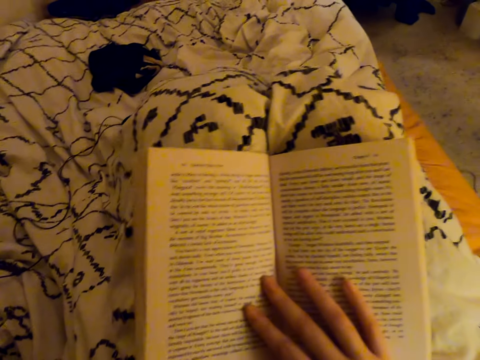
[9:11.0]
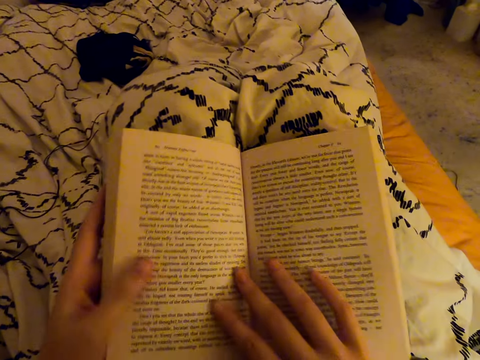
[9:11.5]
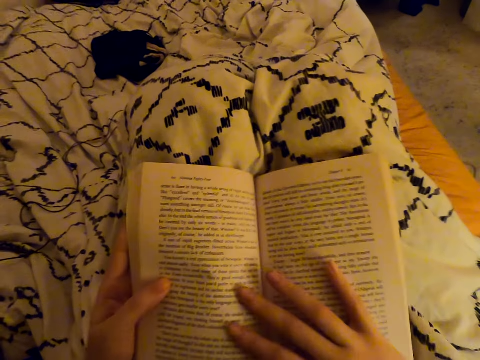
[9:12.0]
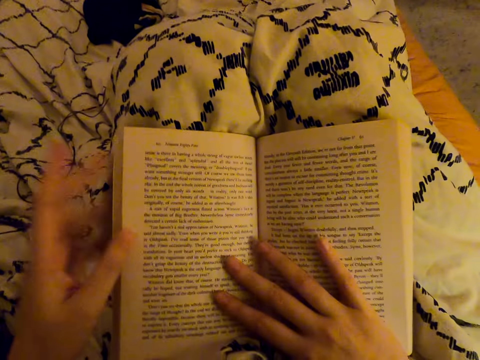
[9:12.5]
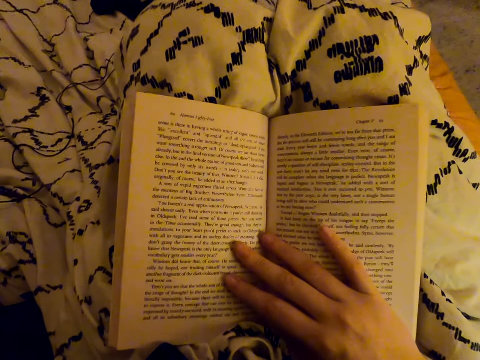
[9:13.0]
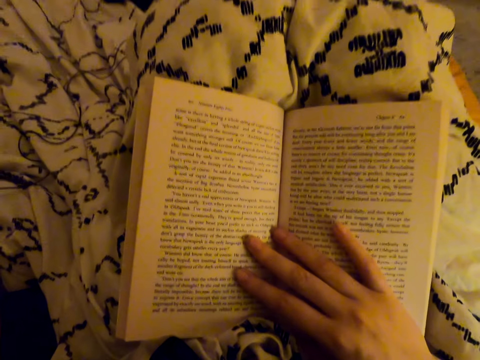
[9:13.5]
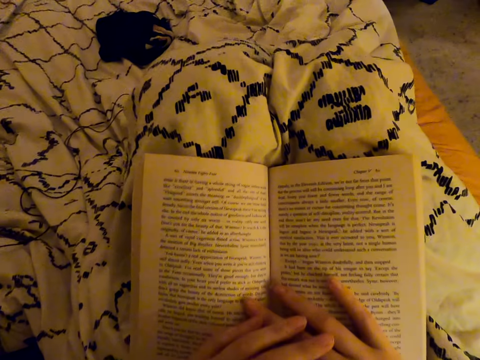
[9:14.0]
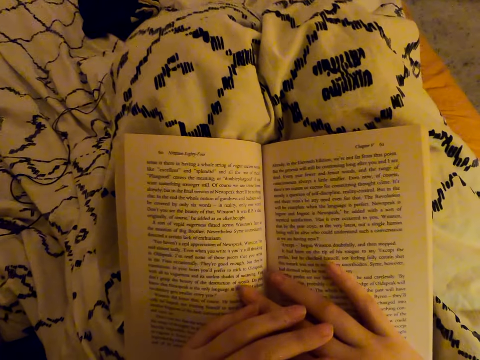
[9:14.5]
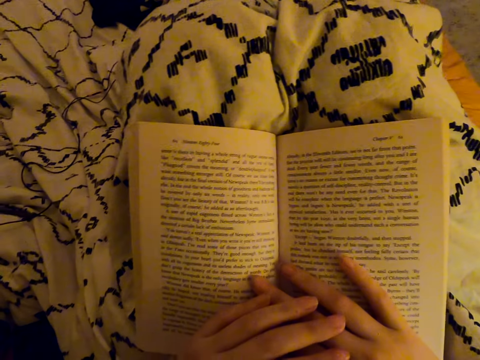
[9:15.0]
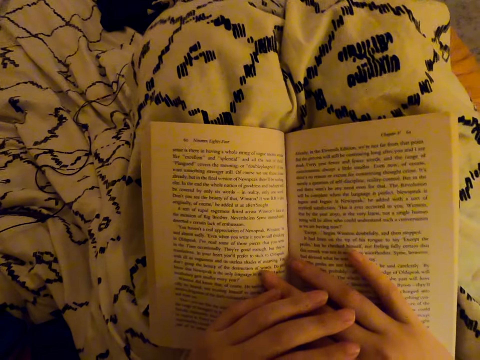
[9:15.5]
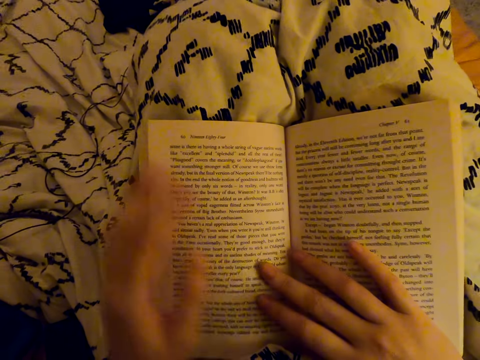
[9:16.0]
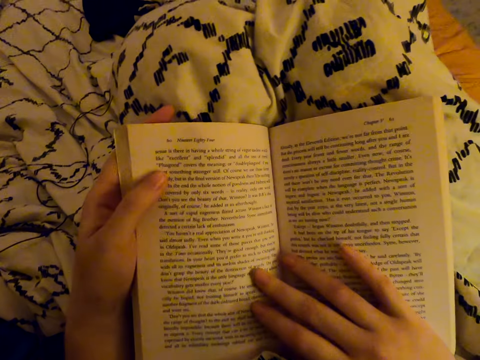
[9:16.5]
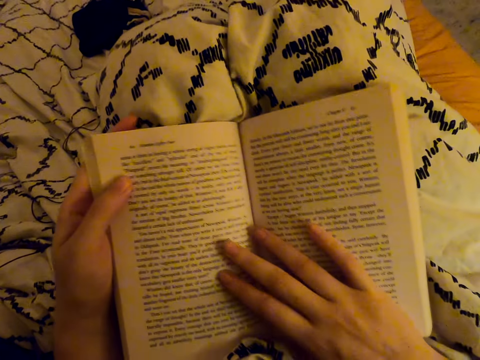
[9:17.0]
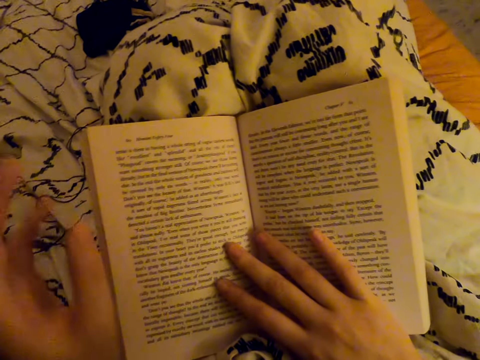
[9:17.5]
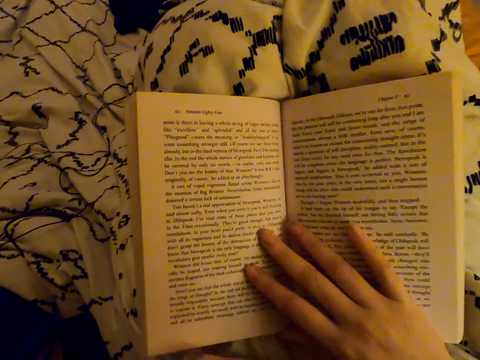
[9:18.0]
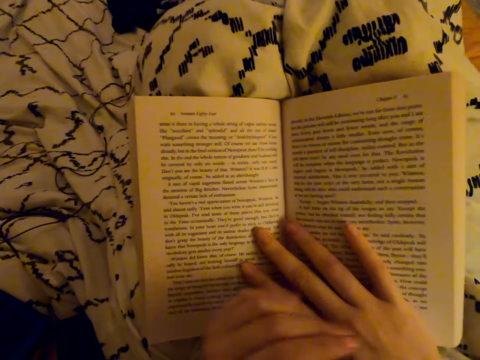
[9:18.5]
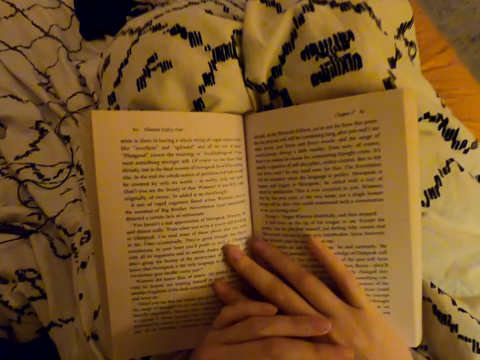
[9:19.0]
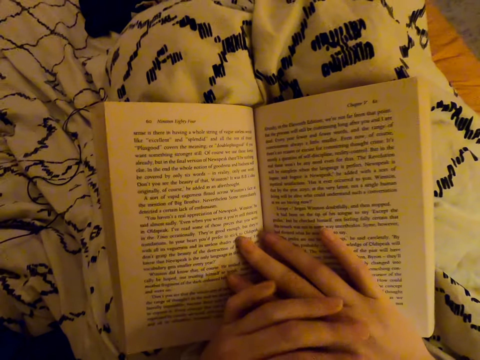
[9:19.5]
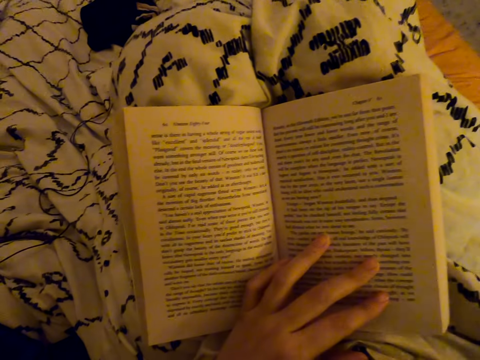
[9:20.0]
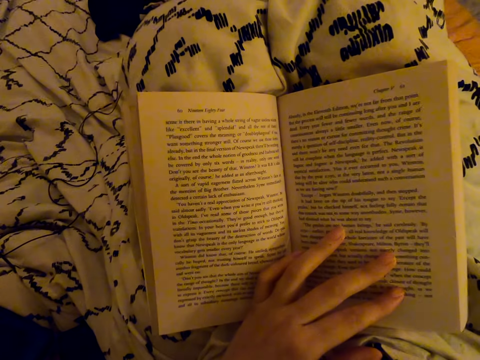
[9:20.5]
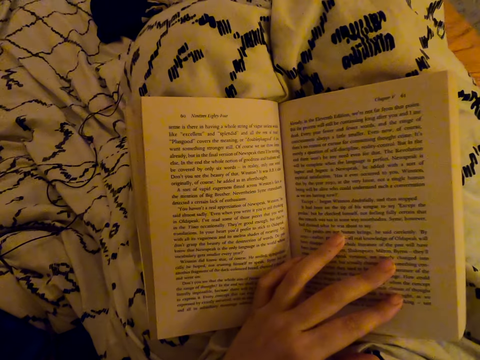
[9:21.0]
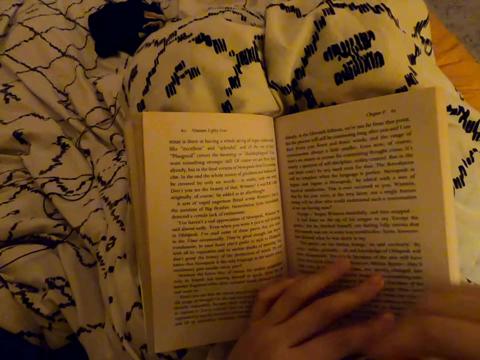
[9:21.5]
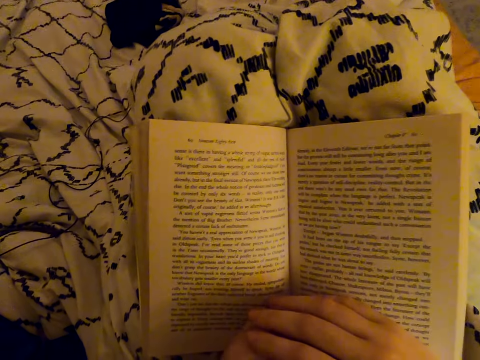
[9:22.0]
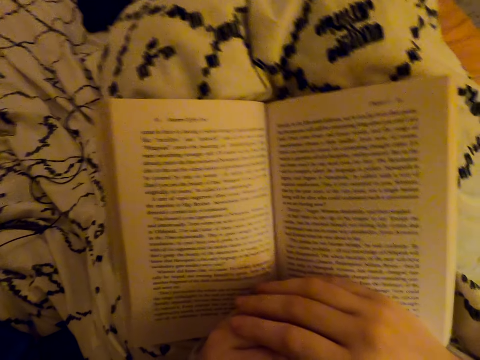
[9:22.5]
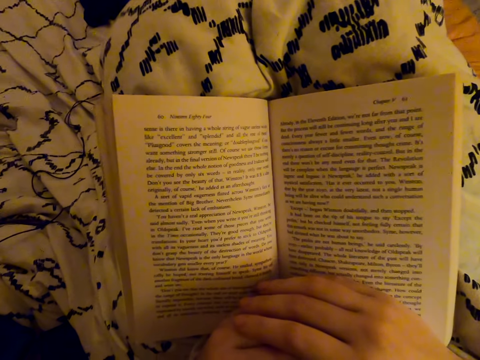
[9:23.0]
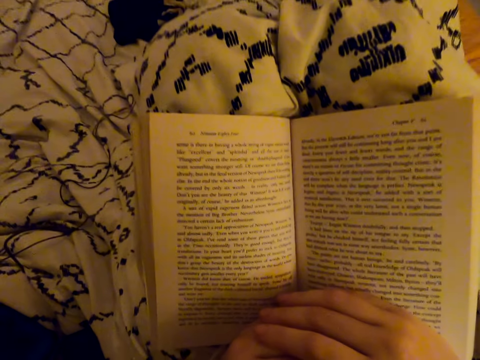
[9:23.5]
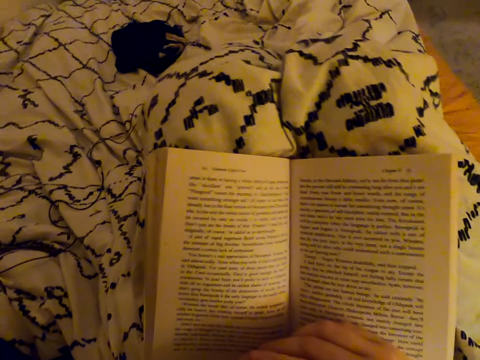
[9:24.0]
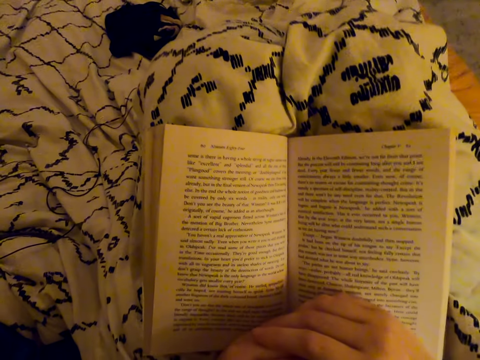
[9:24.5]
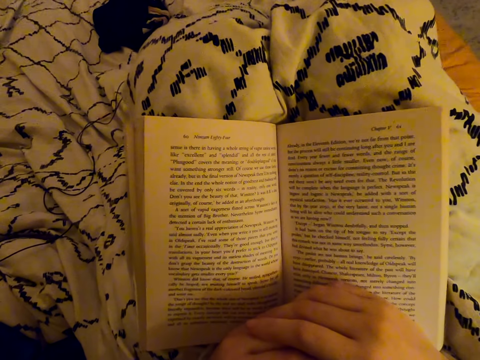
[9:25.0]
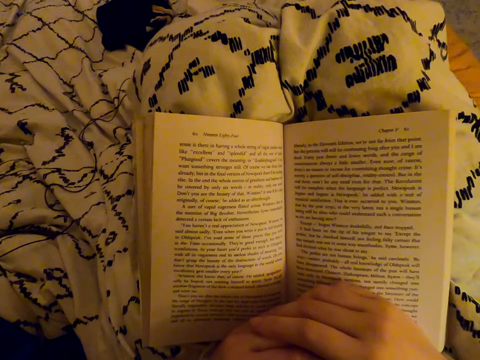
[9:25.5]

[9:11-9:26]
The camera wearer fixes the camera. They read the book. They fix the camera. They fix the camera again. They read the book.

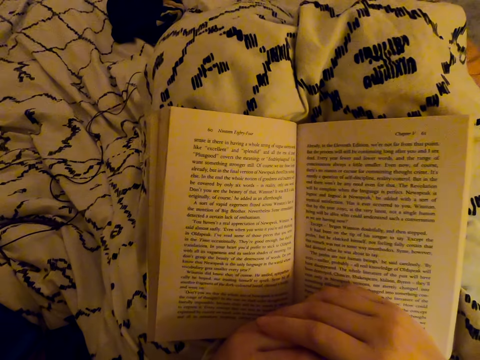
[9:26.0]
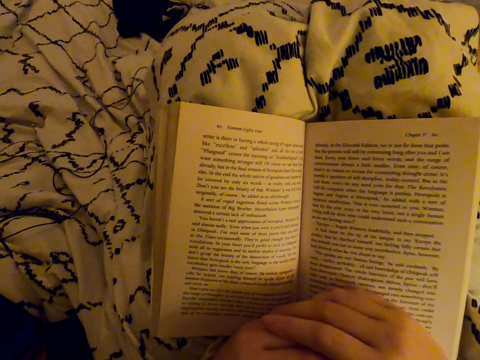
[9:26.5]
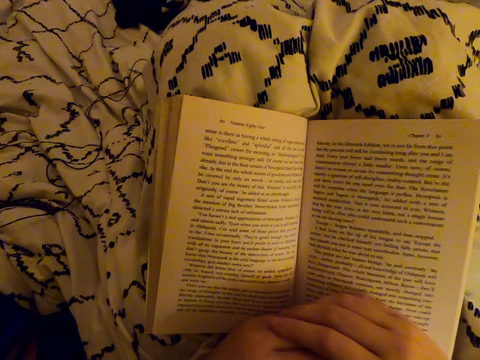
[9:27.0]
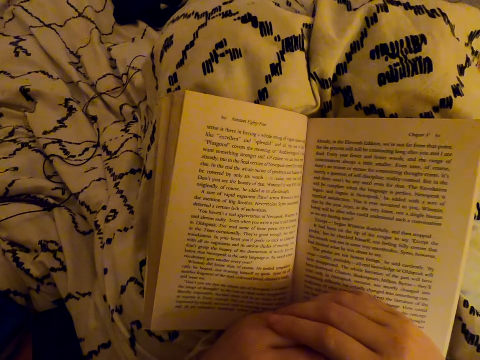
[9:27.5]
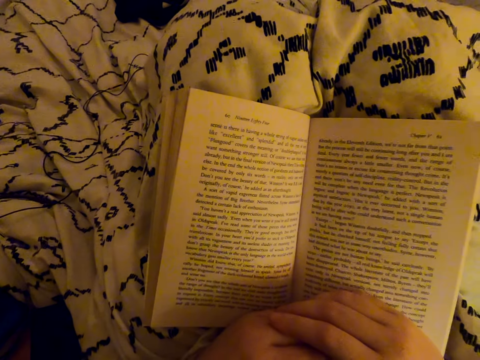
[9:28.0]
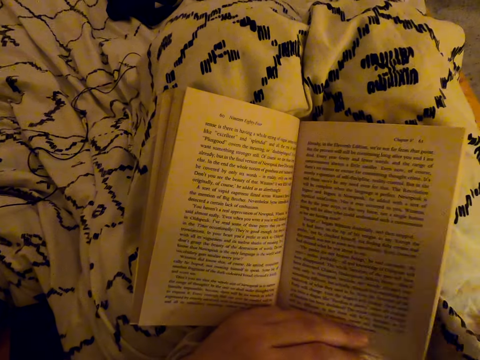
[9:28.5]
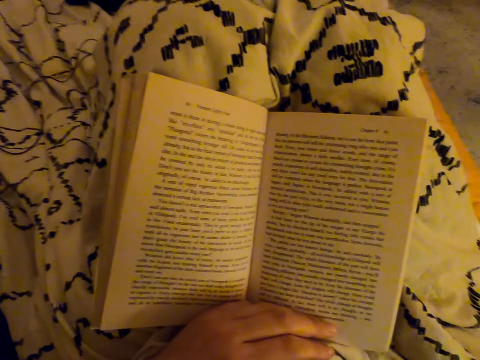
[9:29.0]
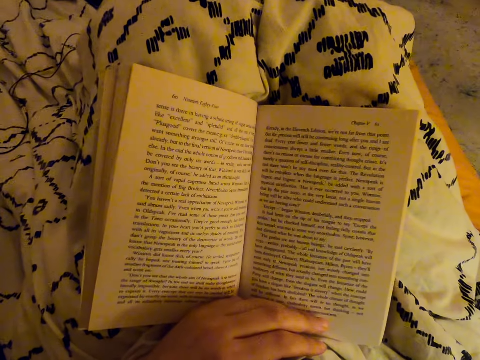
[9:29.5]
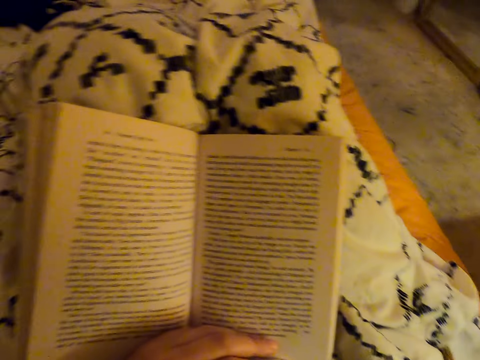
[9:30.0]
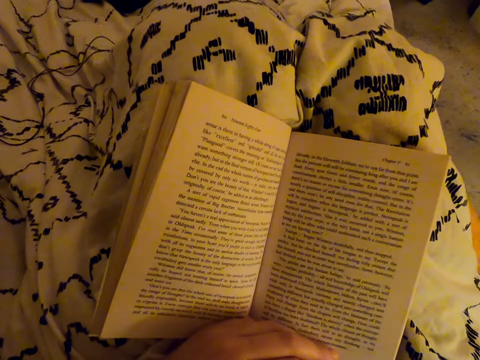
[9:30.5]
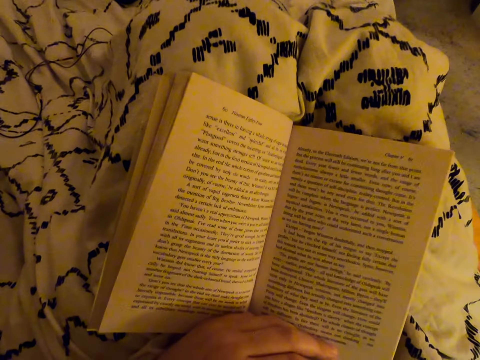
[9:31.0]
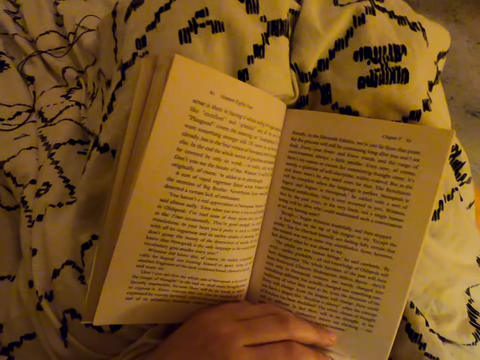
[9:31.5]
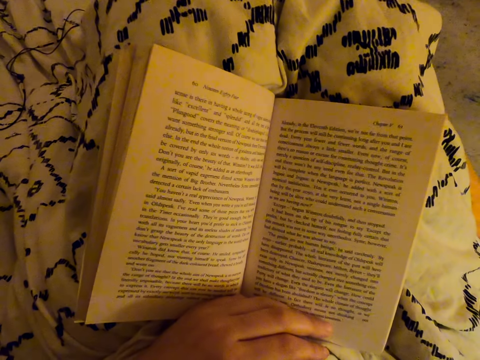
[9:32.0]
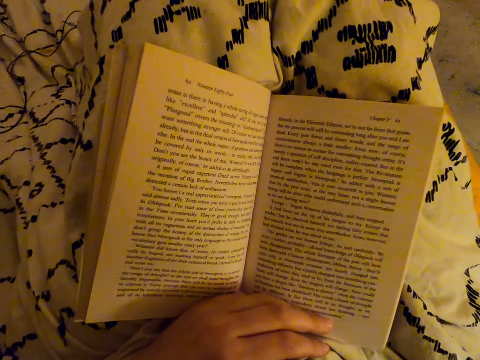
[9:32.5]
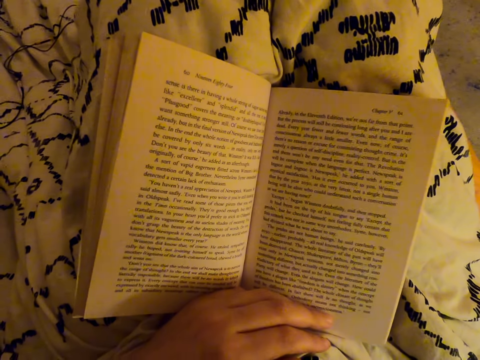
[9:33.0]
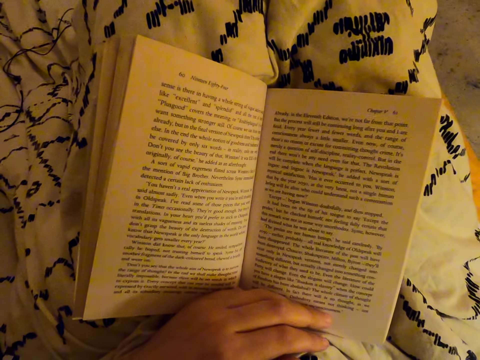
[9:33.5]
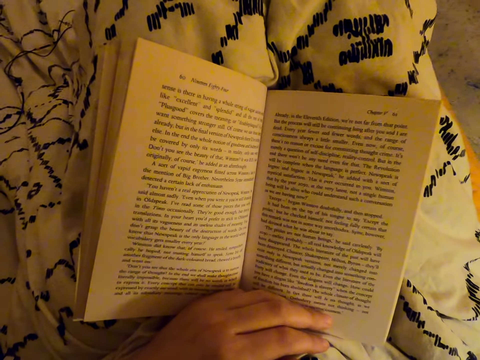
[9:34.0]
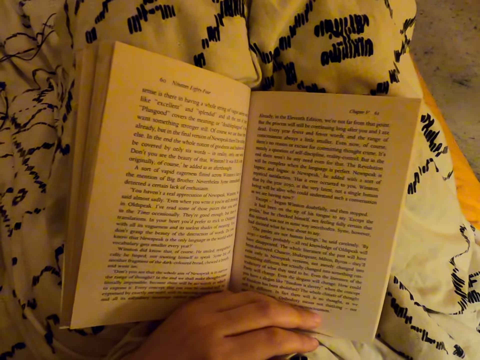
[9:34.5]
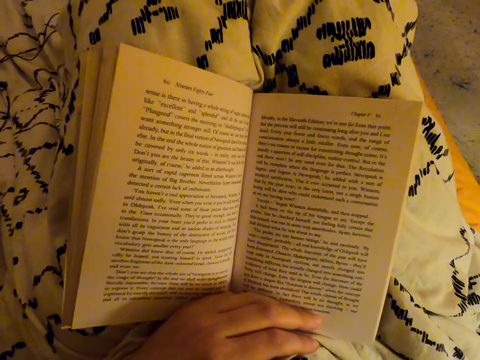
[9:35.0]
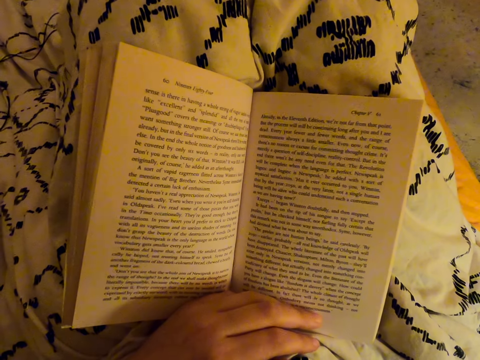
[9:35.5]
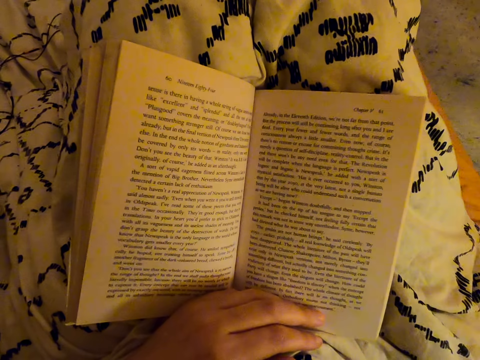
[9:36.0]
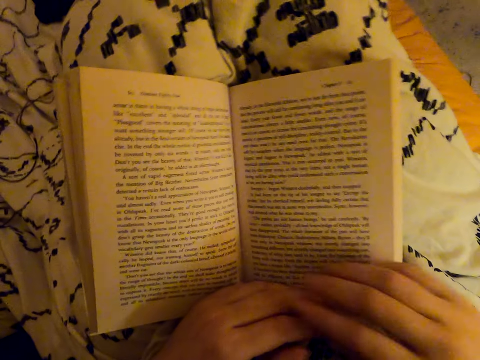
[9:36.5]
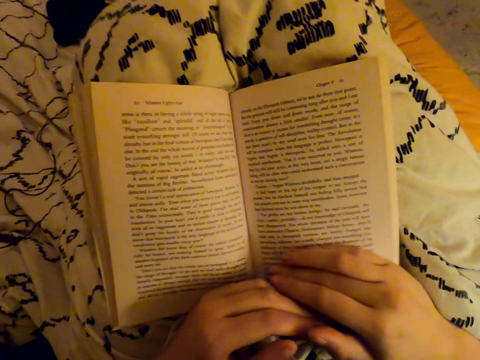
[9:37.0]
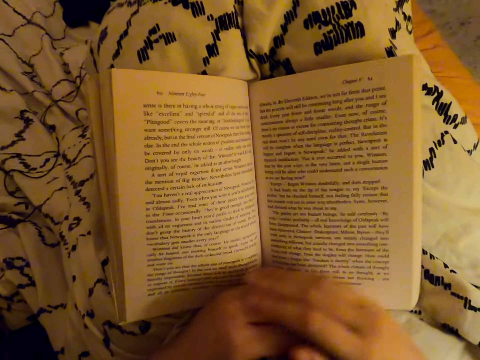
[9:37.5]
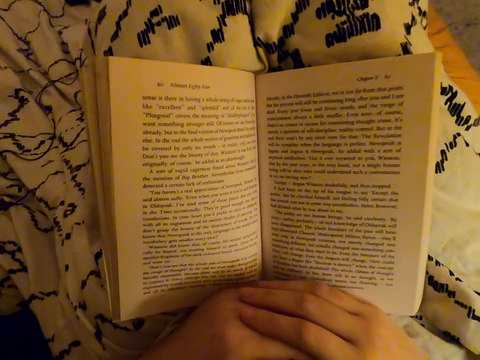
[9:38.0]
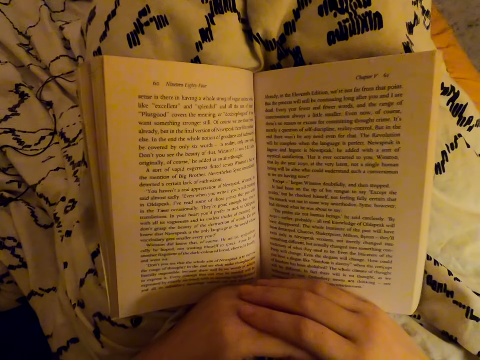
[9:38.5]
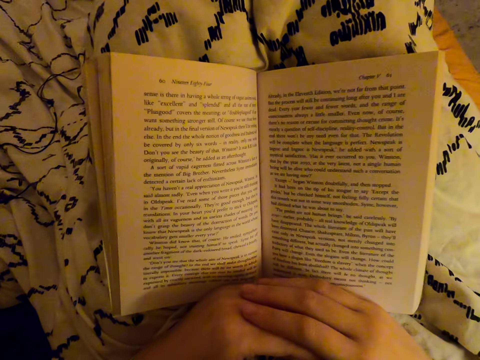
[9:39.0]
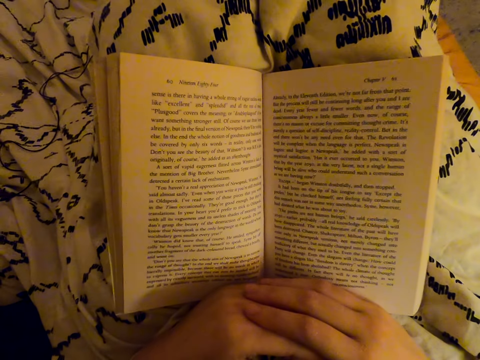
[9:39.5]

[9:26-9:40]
The camera wearer fixes the camera. They read the book.
